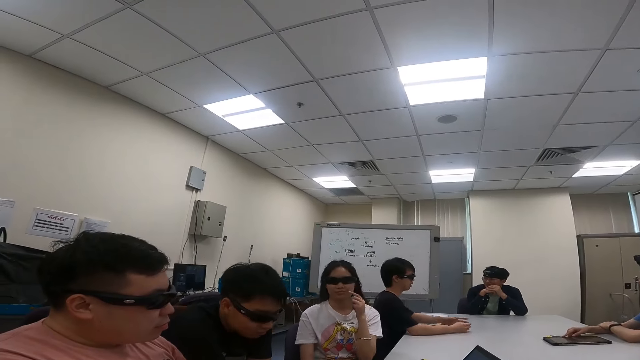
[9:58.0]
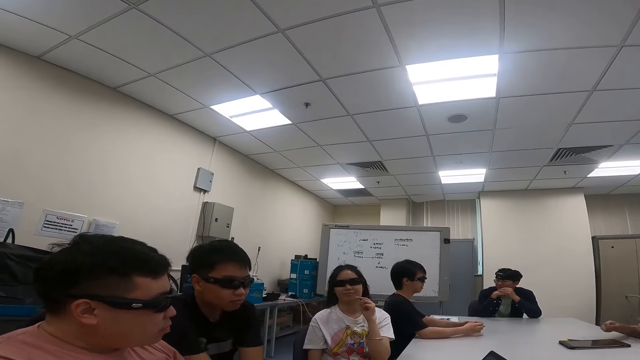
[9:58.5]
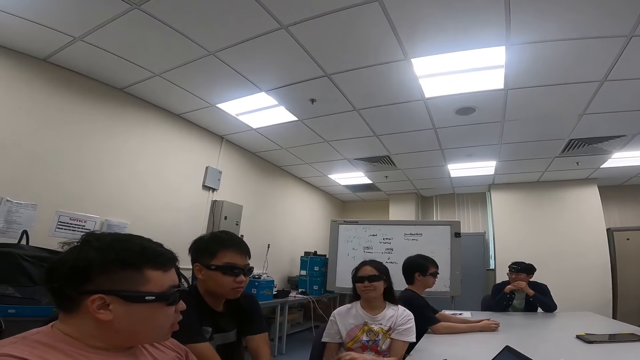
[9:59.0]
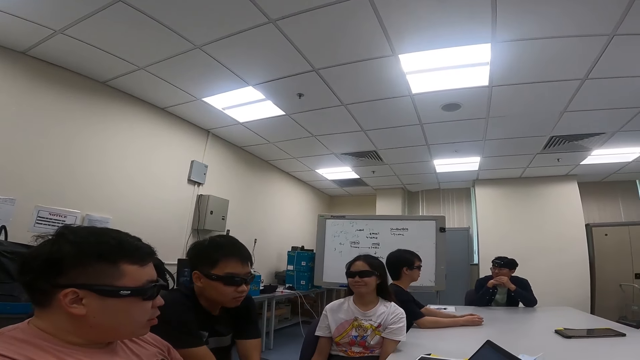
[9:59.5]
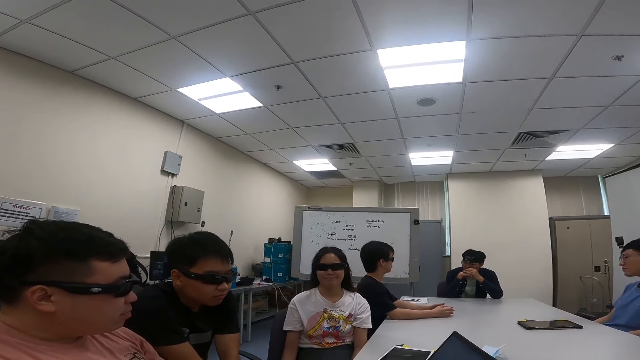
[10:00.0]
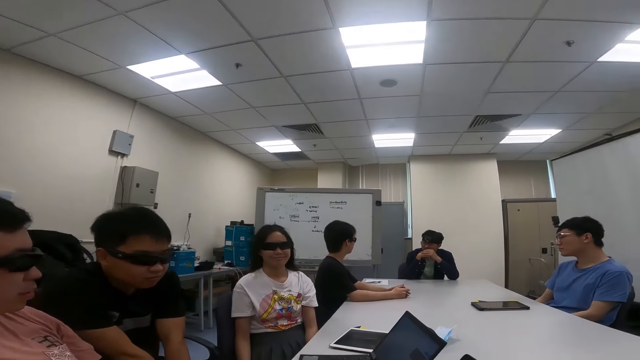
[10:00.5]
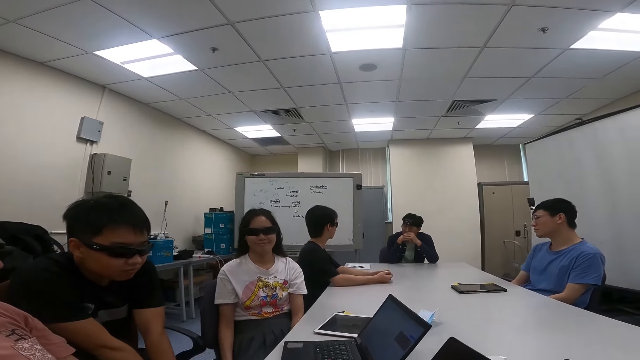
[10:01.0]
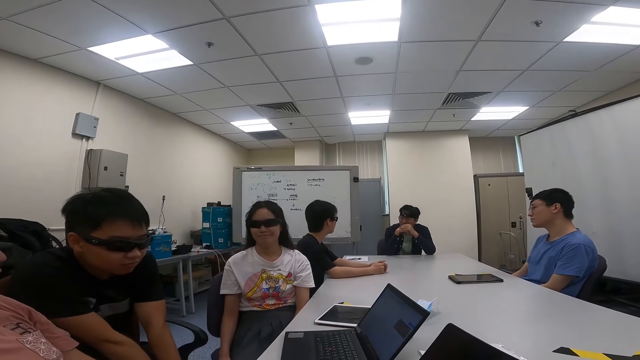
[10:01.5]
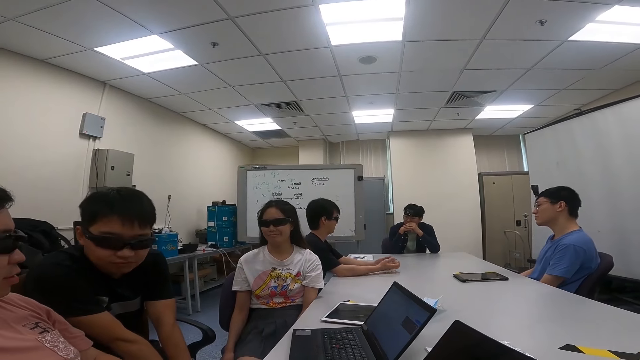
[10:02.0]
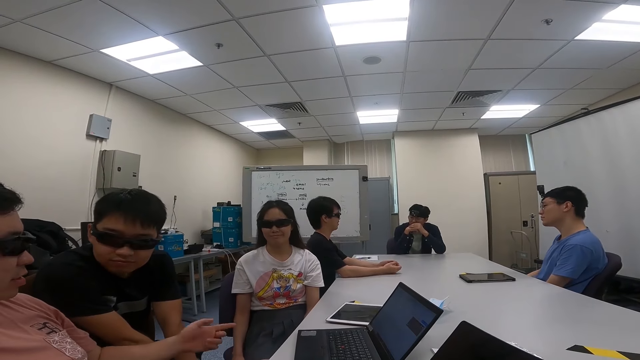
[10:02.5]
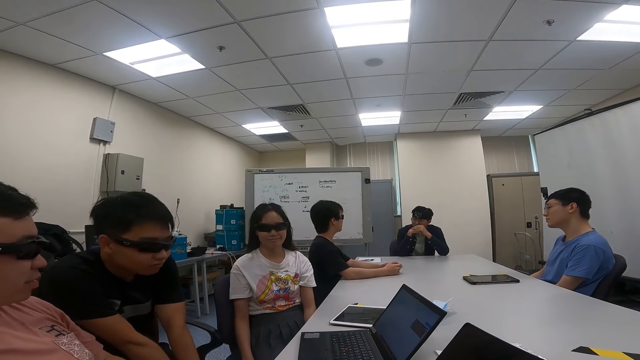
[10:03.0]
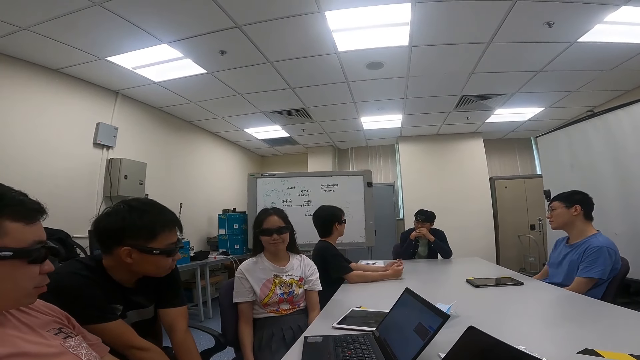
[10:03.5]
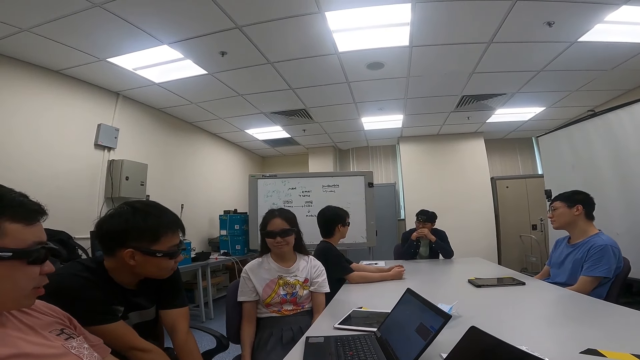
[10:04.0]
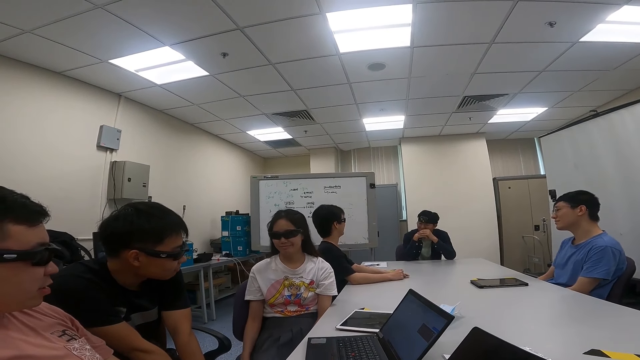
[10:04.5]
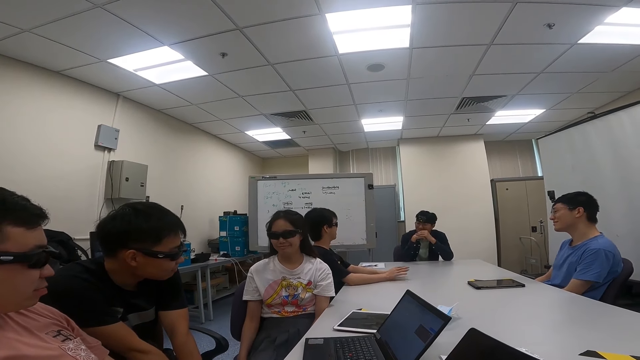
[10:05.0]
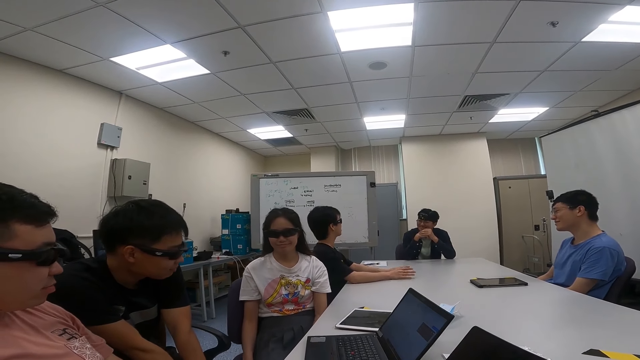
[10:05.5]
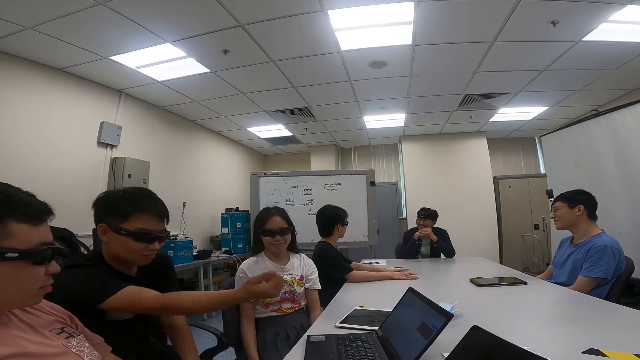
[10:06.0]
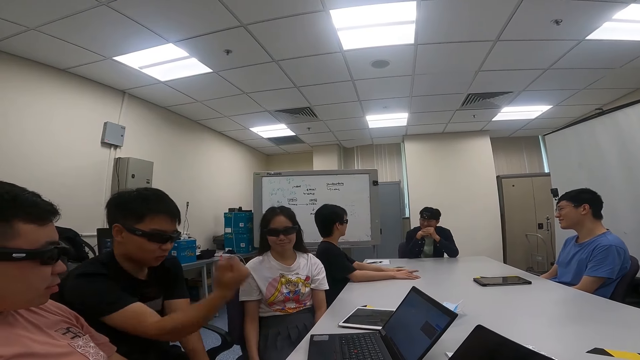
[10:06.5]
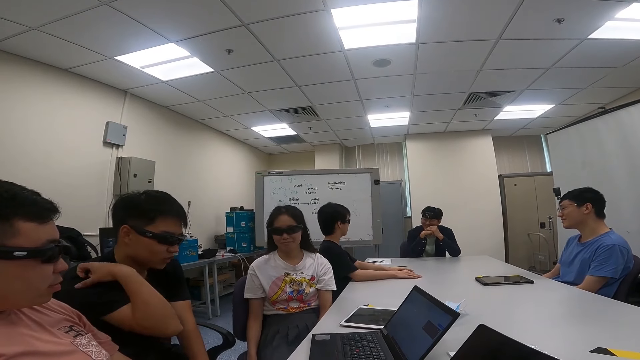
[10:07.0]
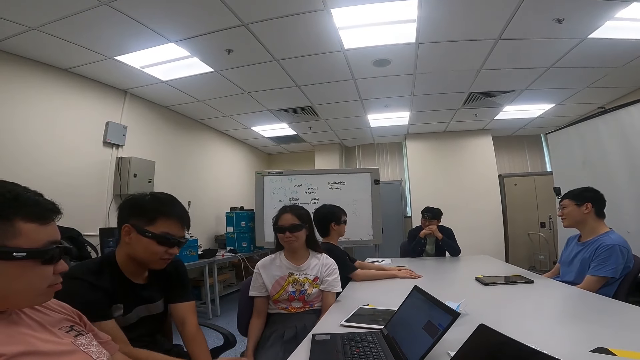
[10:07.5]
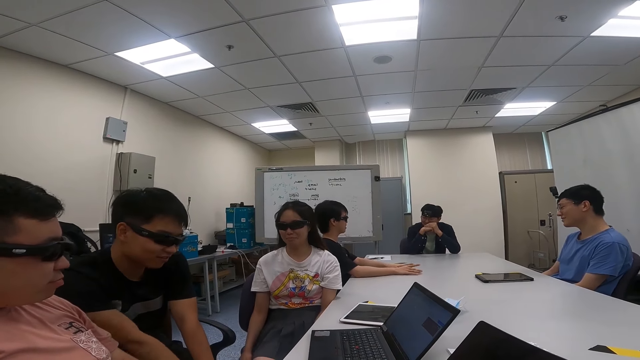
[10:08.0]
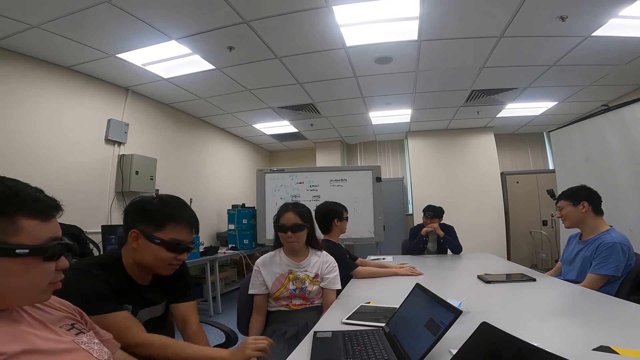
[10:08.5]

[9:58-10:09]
A woman leans back on her chair and swings while a man and another man nod their head. The second man talks to the first man. The first man stretches the right hand.

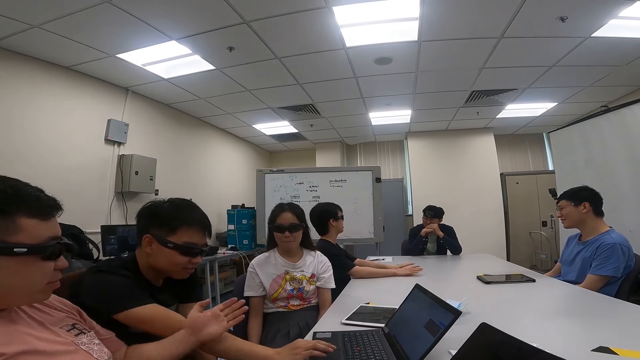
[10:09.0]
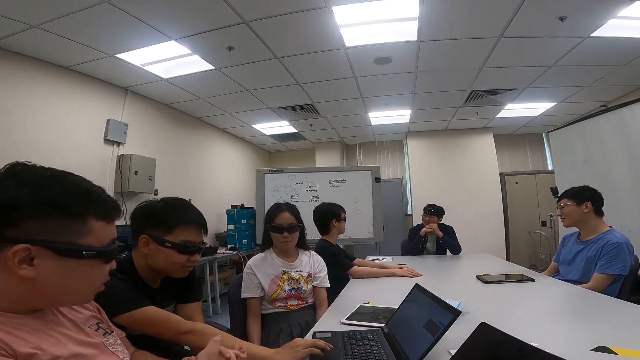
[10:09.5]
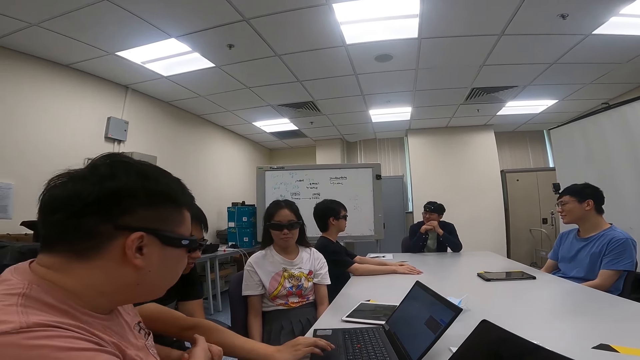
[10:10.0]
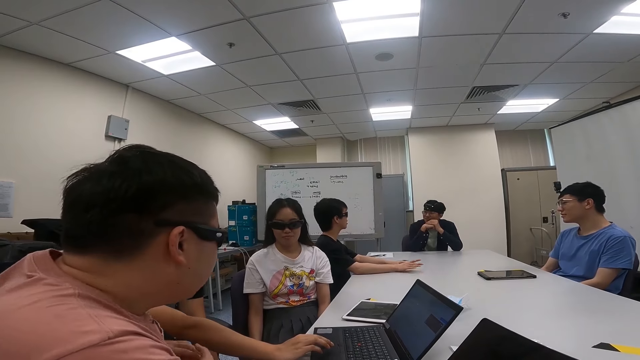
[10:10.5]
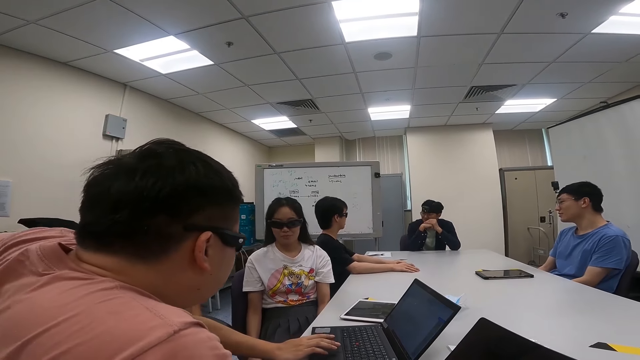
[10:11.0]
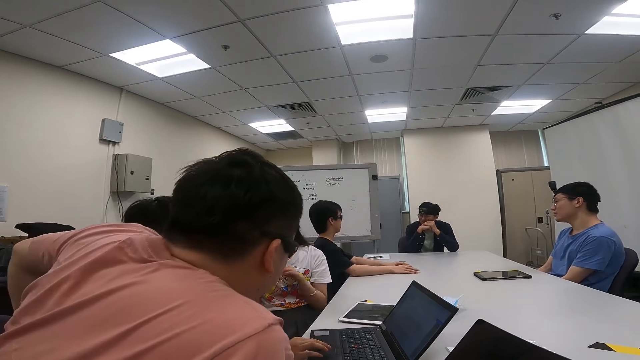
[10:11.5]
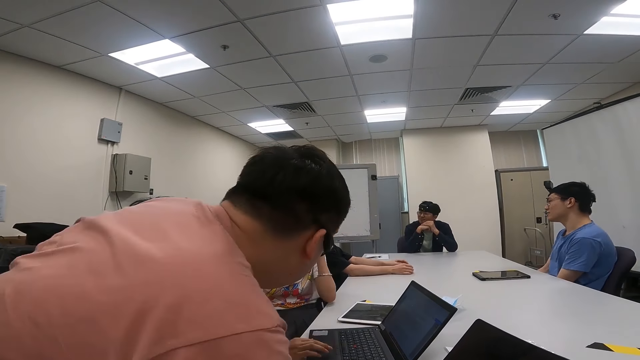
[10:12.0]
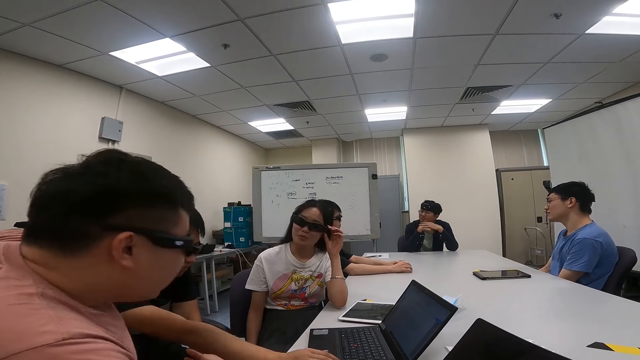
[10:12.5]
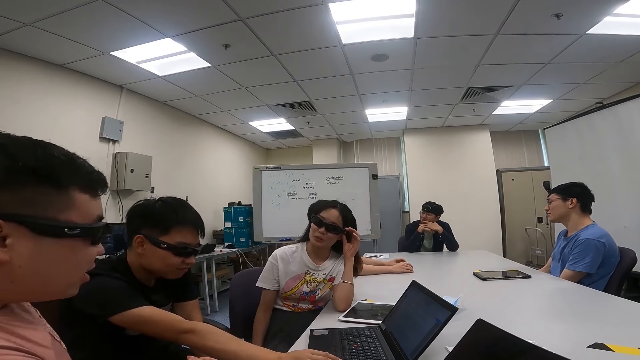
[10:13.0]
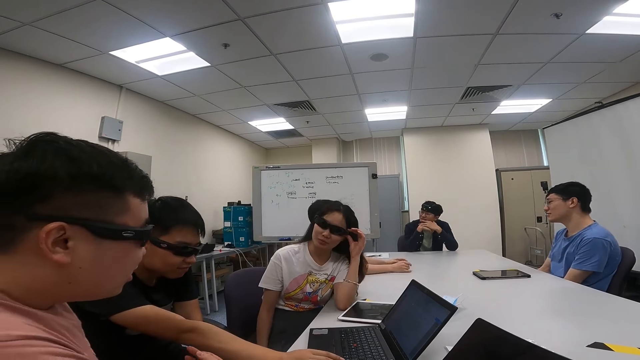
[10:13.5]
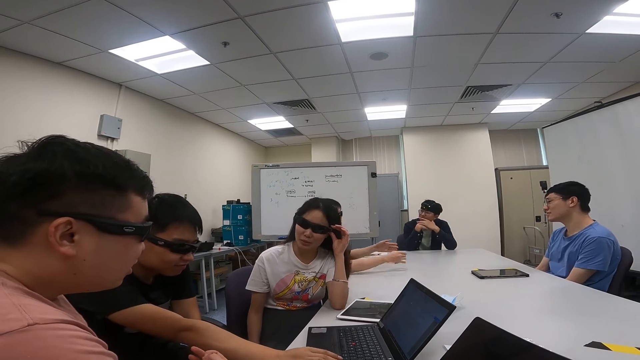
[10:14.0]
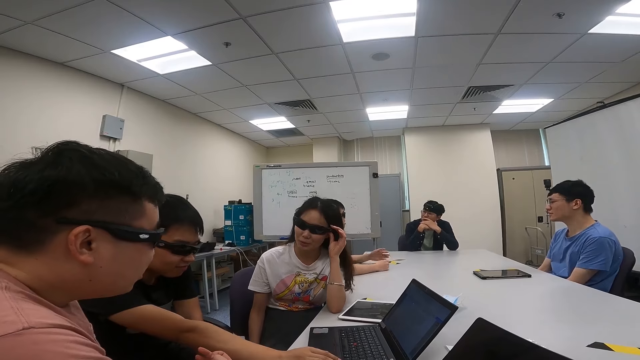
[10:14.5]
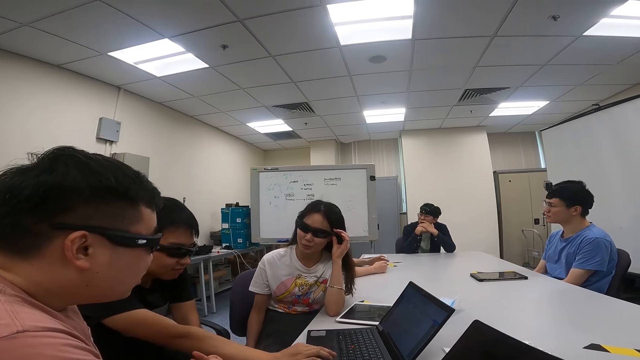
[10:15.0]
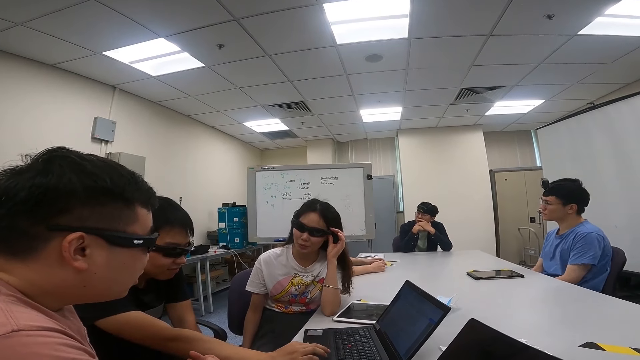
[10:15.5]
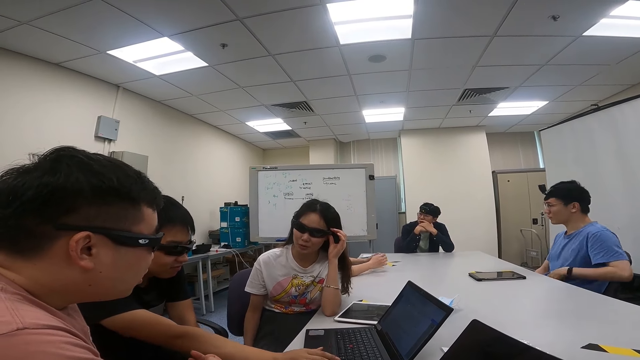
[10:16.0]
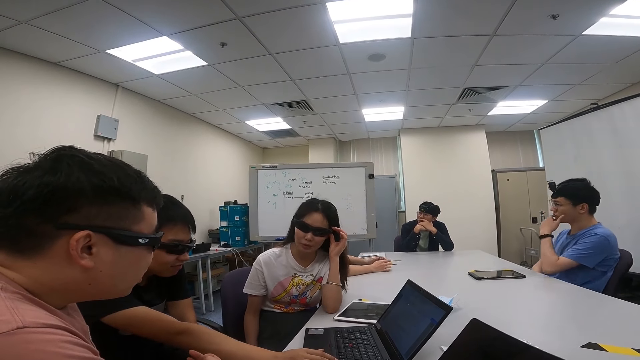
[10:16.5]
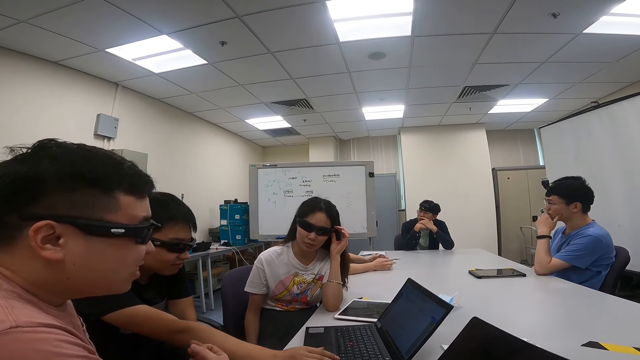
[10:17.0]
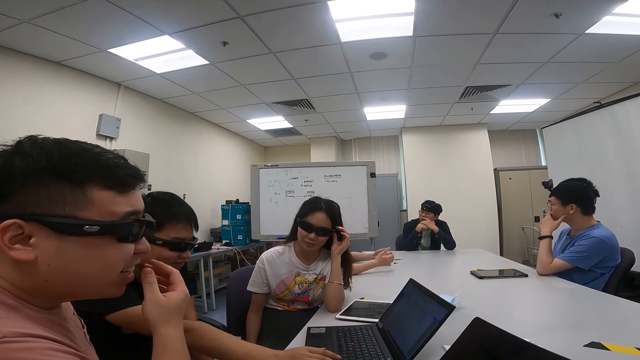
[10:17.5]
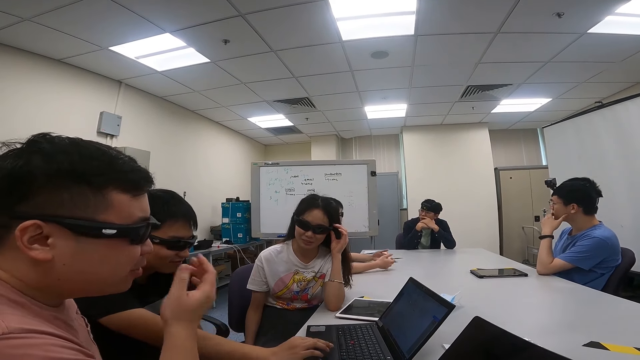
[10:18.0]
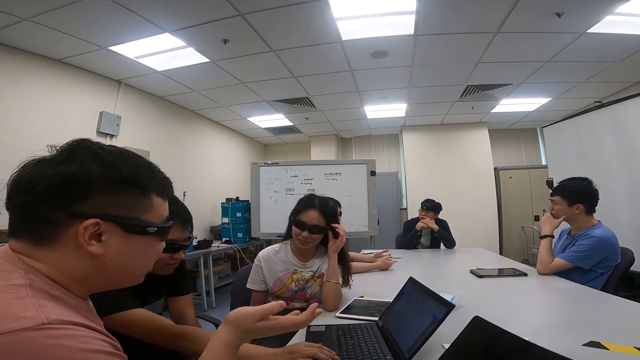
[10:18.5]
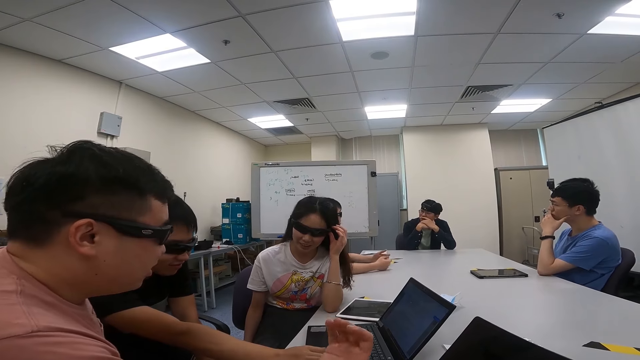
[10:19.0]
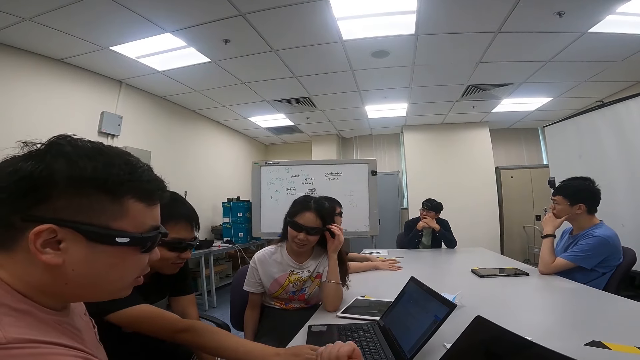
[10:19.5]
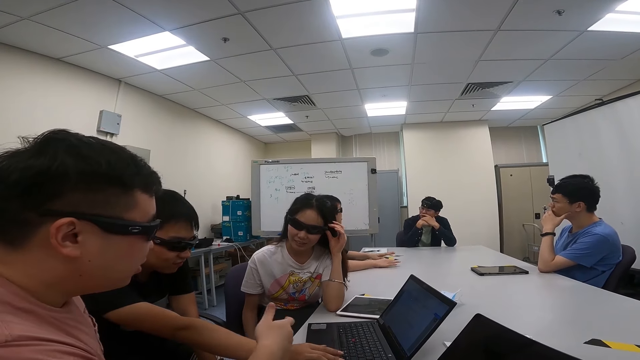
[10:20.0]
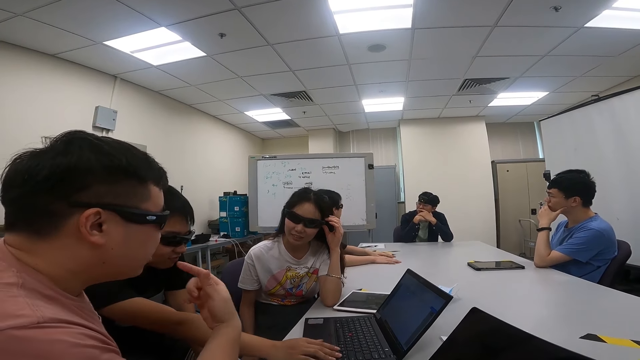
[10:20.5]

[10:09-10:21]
A man talks to another man. The first man moves from the seat. A woman touches her shades. The first man adjusts himself on the chair. The woman talks to the first man. The first man talks to the woman. The first man converses with the other man and the woman.
